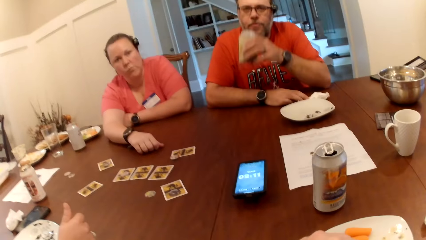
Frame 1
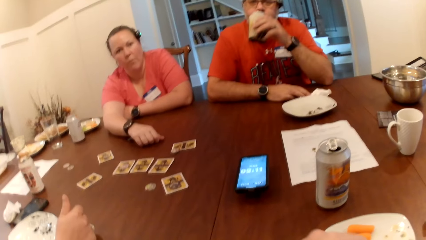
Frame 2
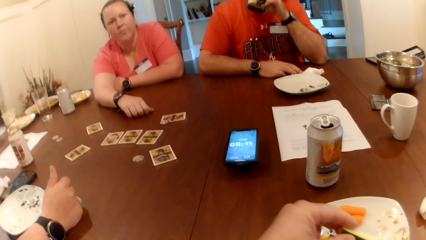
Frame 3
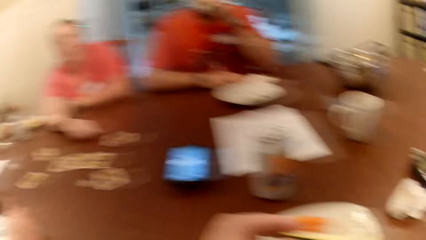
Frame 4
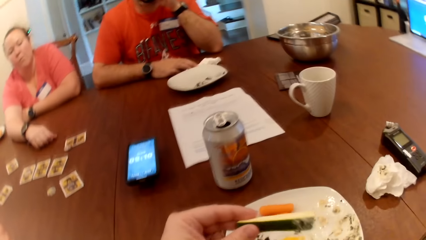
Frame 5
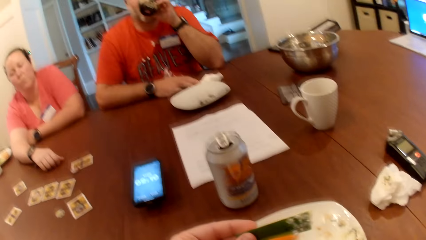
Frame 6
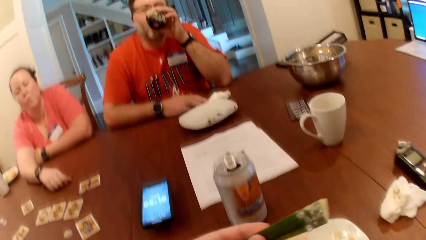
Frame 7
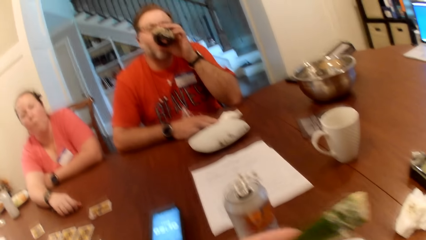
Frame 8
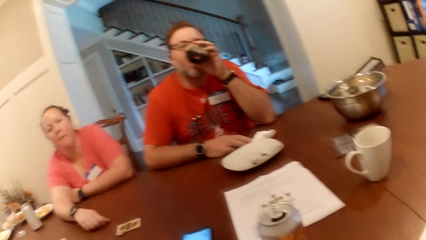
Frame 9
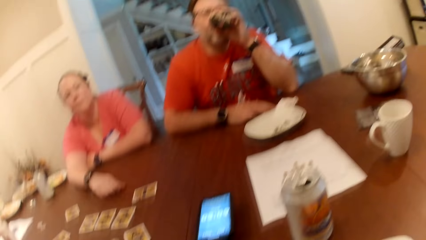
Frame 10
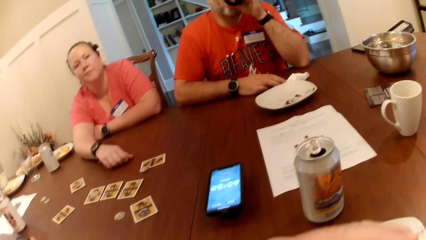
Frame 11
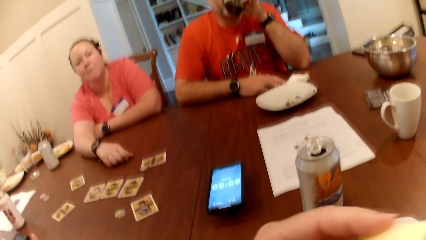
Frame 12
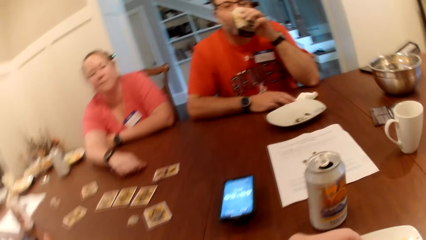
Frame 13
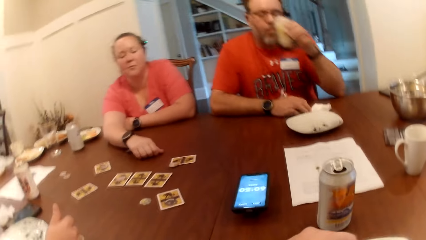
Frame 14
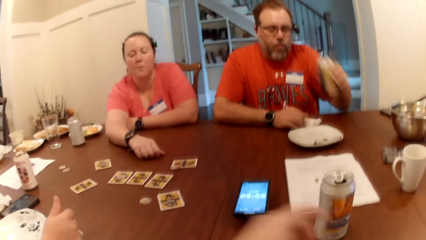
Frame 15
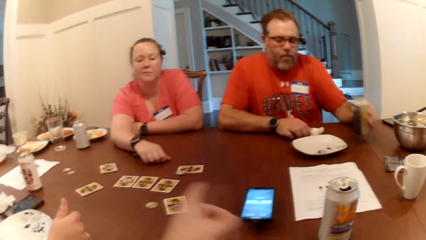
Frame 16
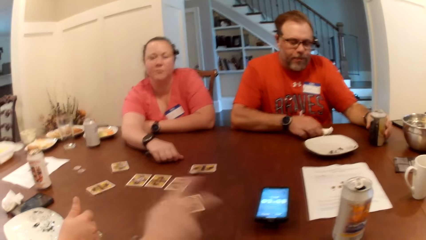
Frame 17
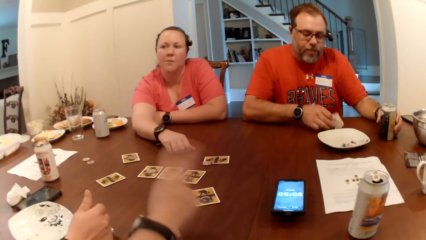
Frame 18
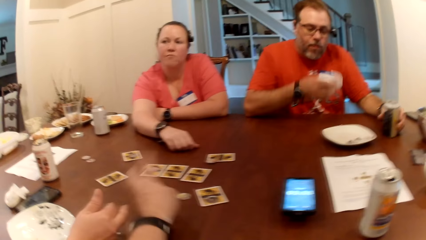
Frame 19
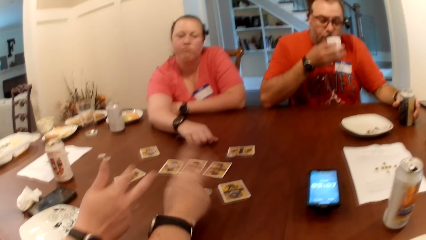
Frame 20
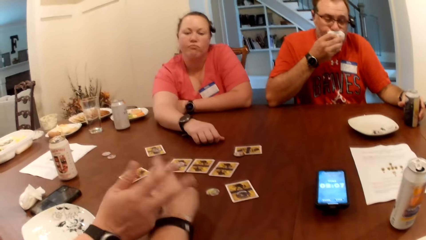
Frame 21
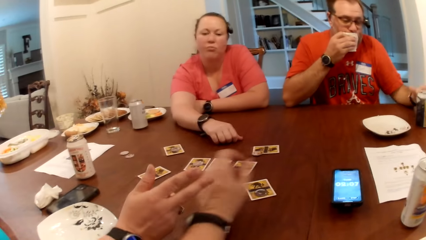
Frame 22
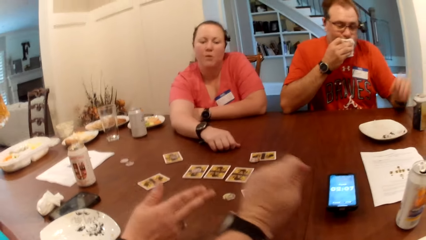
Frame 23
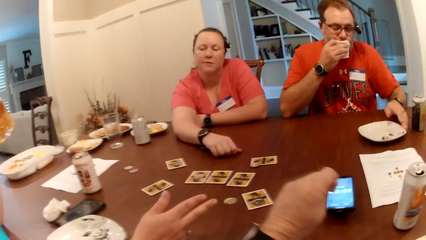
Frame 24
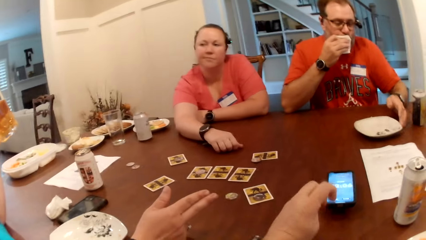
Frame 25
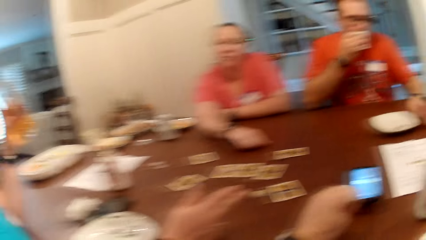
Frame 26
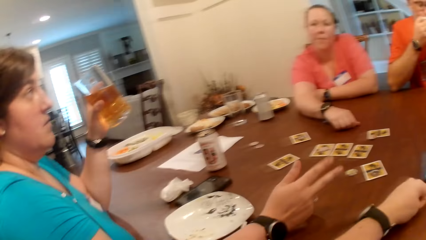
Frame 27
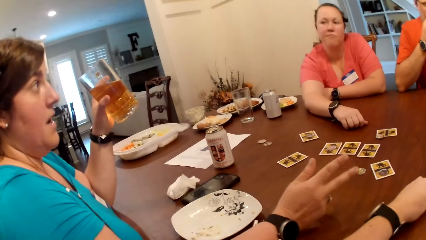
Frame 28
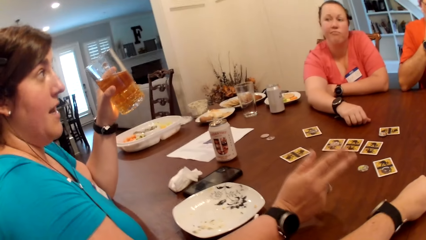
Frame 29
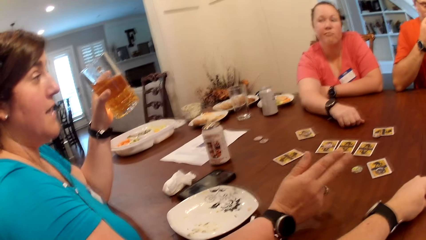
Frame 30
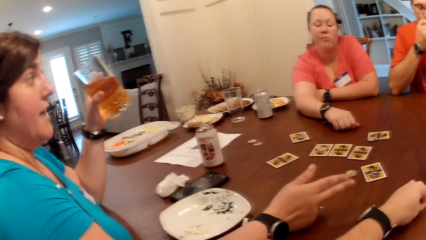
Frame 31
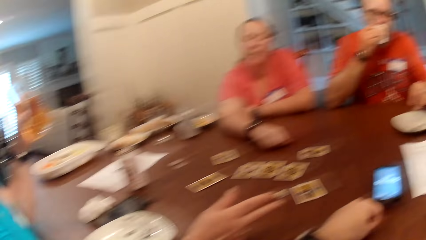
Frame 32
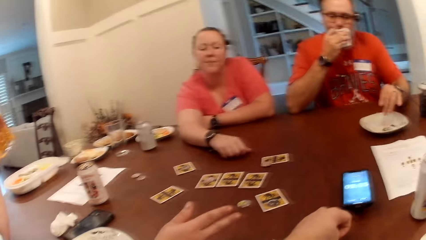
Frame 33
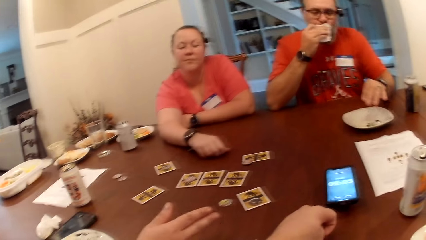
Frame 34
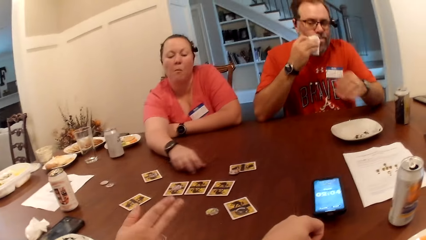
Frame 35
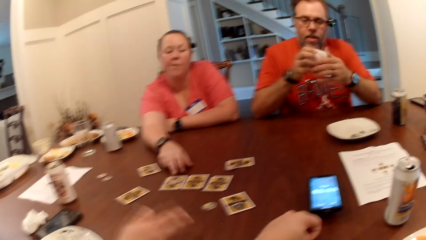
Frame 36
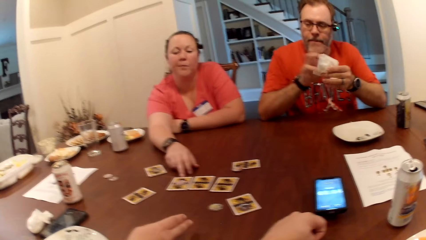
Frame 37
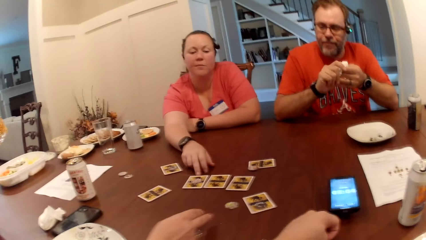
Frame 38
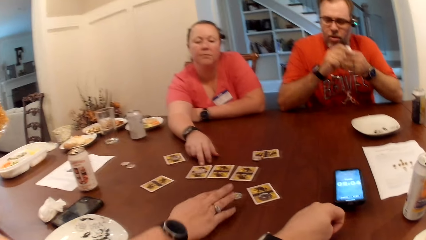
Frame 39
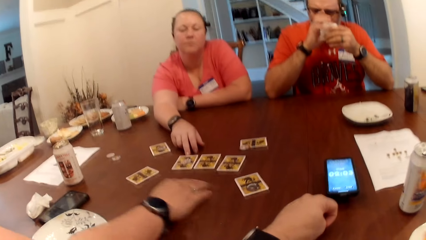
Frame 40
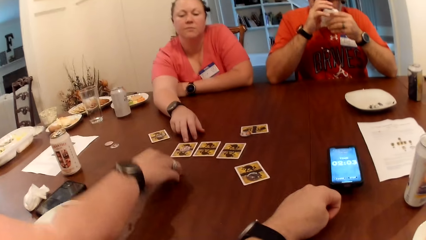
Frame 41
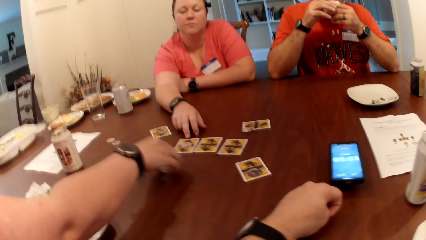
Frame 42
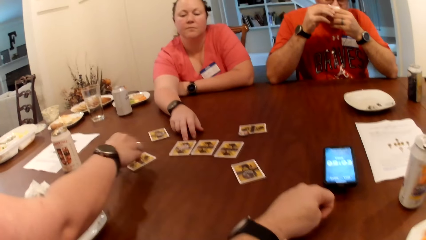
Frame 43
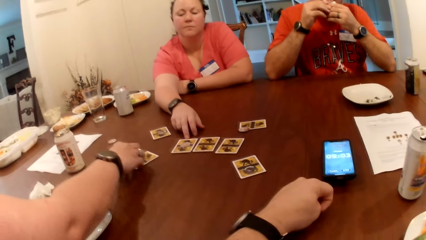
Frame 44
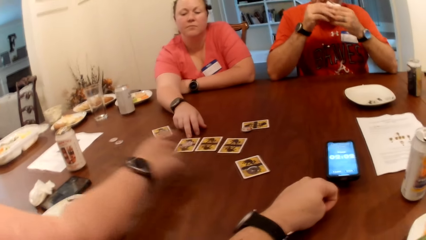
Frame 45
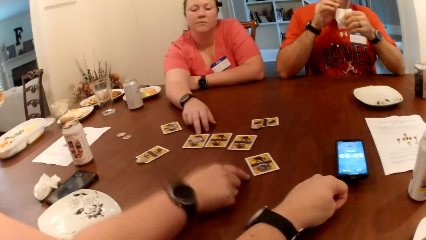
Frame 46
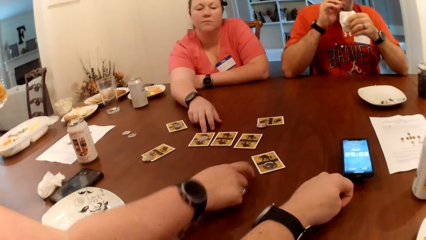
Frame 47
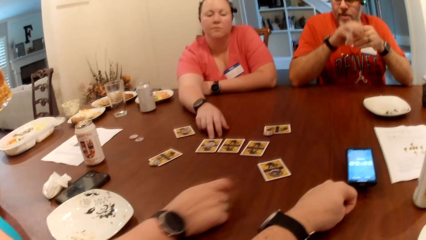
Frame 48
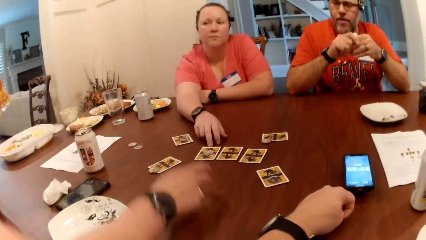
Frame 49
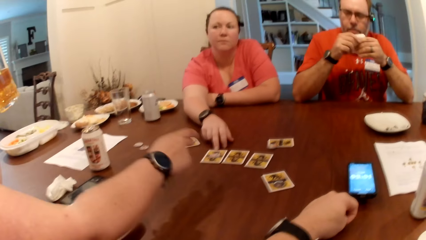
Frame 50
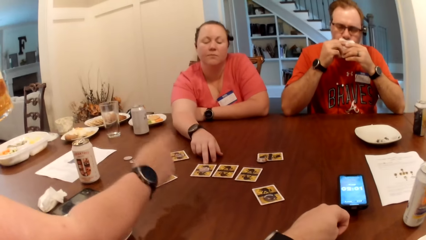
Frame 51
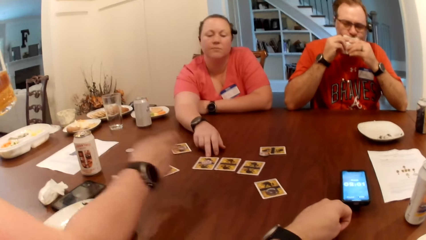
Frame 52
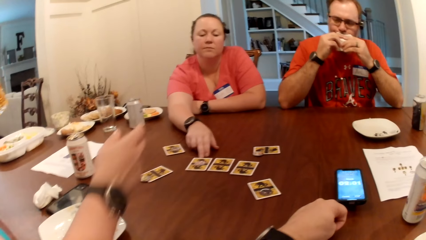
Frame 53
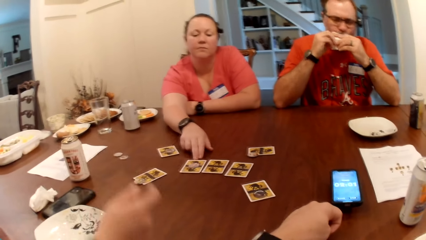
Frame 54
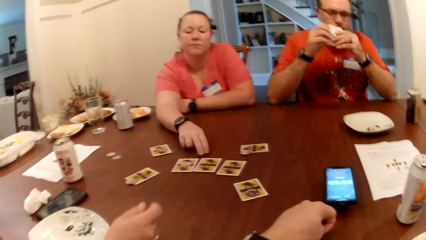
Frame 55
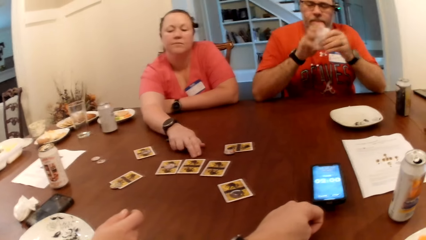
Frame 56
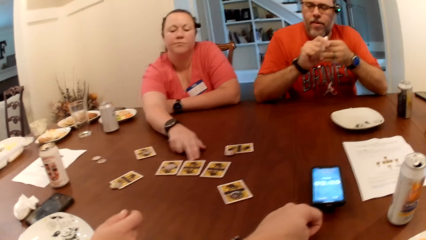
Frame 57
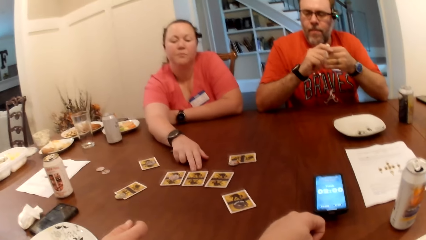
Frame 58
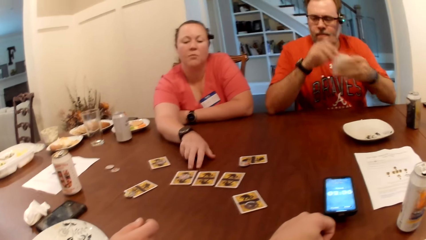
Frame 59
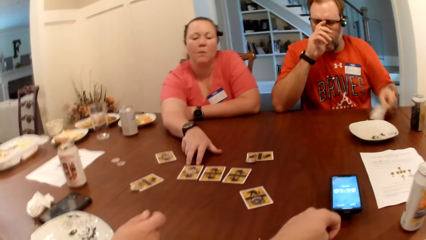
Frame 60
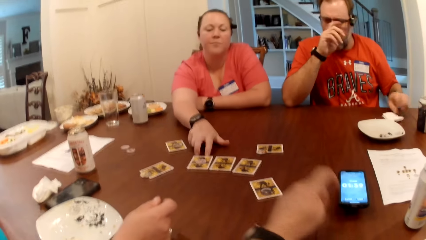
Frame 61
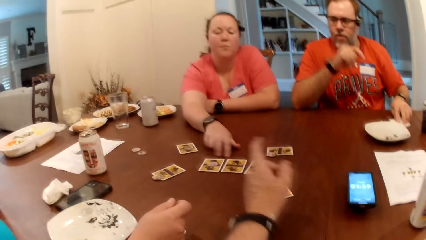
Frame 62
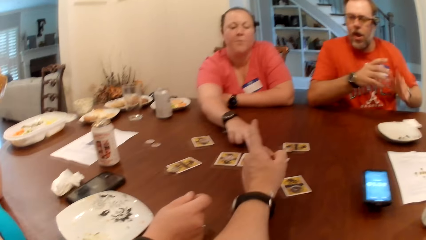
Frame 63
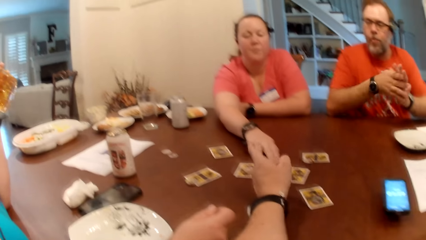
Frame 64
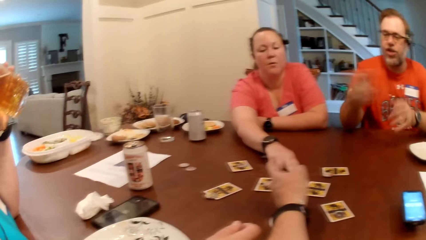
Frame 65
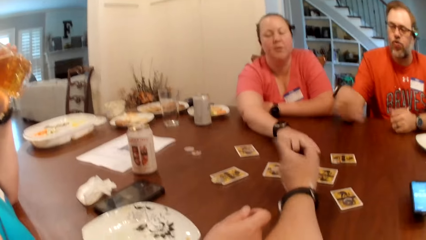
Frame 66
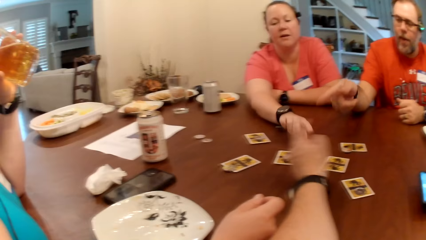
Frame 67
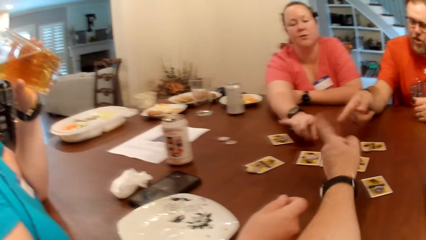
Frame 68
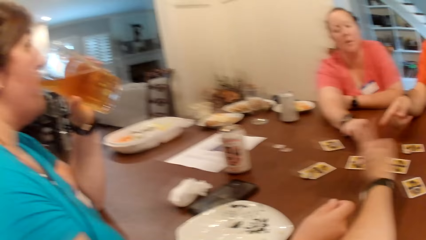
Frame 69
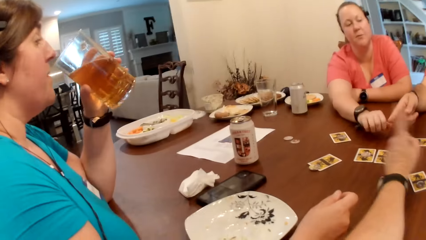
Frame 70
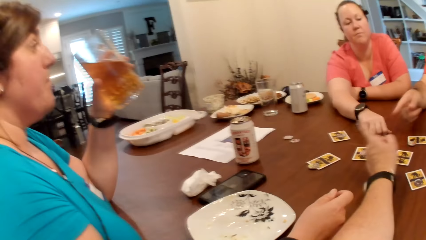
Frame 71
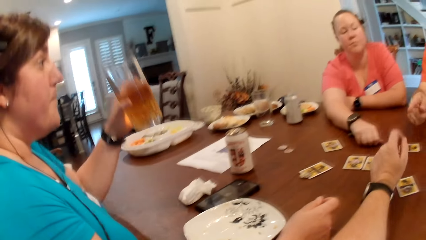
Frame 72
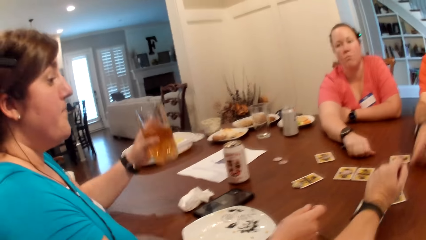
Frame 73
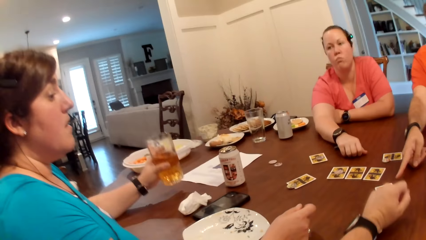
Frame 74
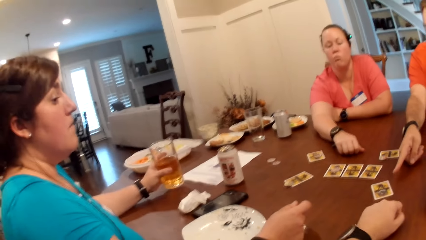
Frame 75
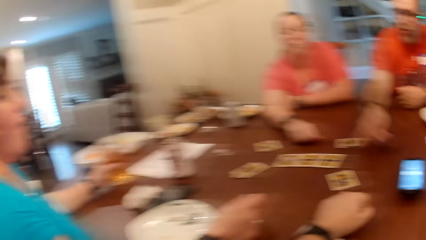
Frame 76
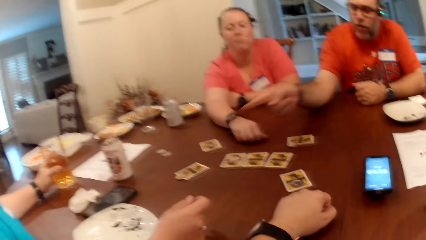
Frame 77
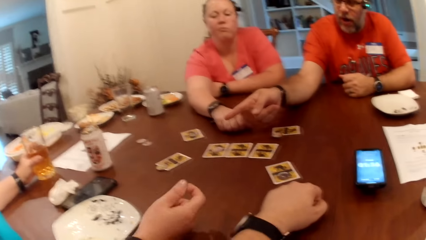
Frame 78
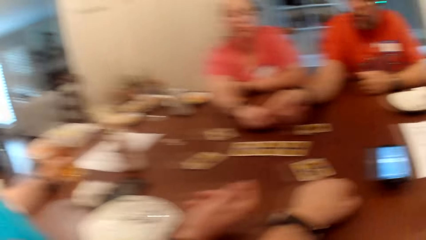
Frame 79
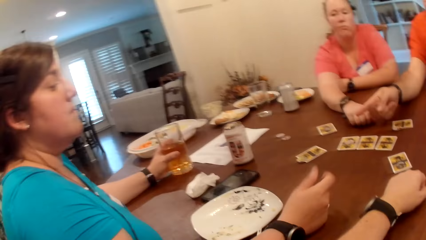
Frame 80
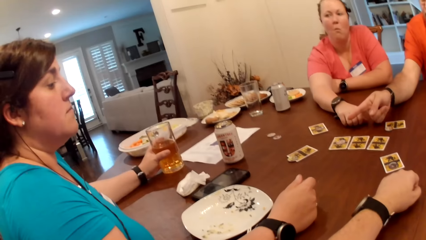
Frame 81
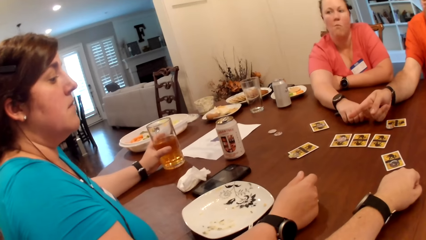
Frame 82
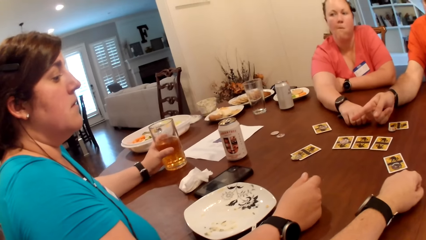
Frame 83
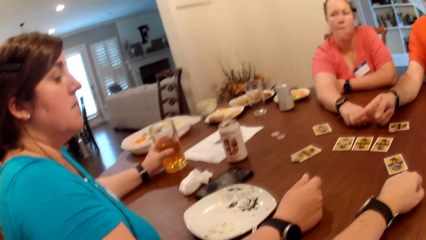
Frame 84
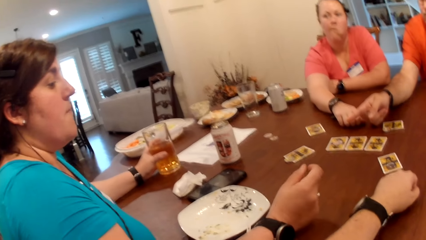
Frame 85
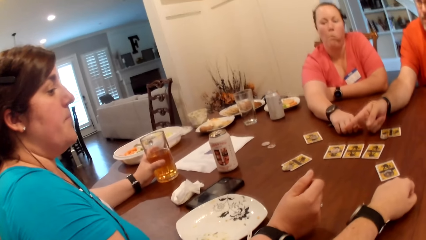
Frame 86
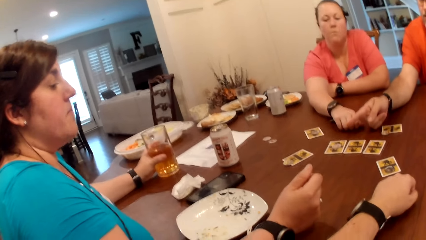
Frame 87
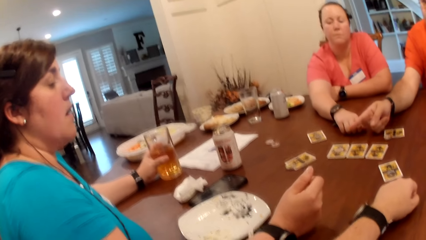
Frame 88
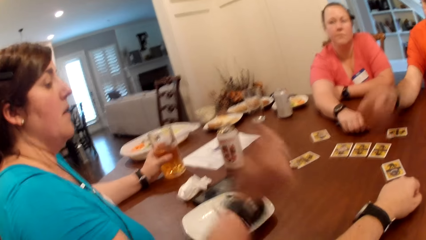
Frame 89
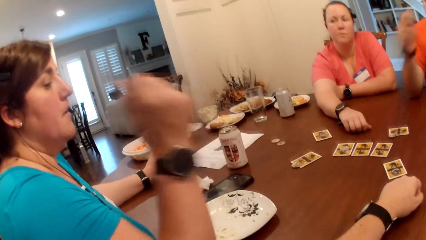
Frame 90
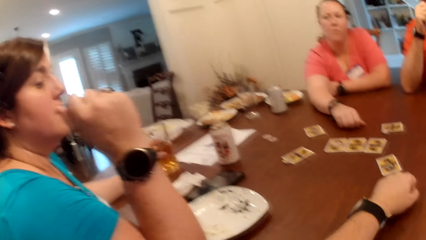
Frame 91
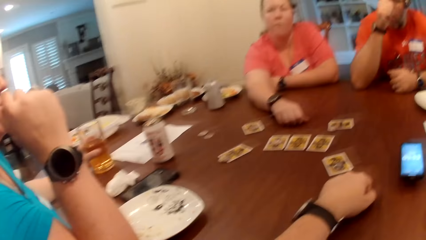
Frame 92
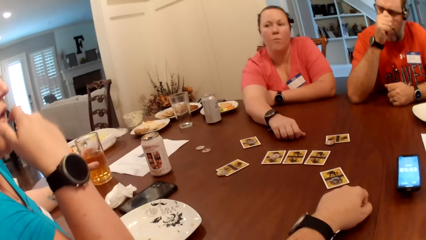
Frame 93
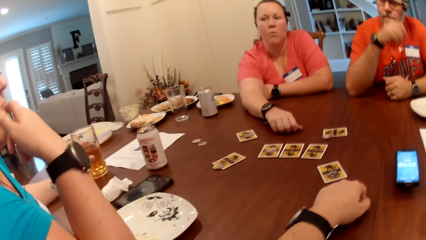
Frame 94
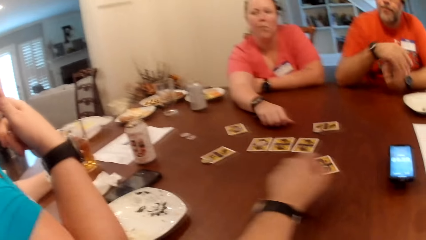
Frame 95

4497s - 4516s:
The man picks up the can drink from the table with his left hand. A woman interacts with the camera wearer. The man drinks from the can in his left hand. The camera wearer raises the cucumber in his left hand. The man puts the can on the table with his left hand, picks up the tissue paper from the table with his right hand, and cleans his mouth with the tissue in his right hand. Another woman interacts with the camera wearer. The man shifts the plate on the table with his left hand, cleans his right hand with the tissue in his left hand, and cleans his mouth with the tissue in his left hand. The other woman points at the playing cards. The man adjusts his eyeglasses with his right hand, cleans his mouth with the tissue in both hands, and cleans his right hand with the tissue in his left hand. He adjusts his eyeglasses with his right hand and puts the tissue on the table with his left hand. The camera wearer converses with the man, the woman and the other woman at the table. The woman drinks from the glass cup in her left hand and puts the glass cup on the table with her left hand. The man interacts with the other woman.
